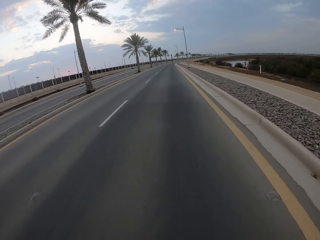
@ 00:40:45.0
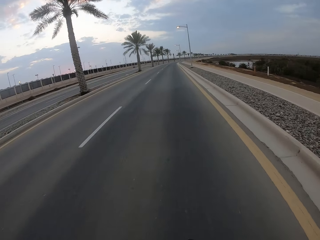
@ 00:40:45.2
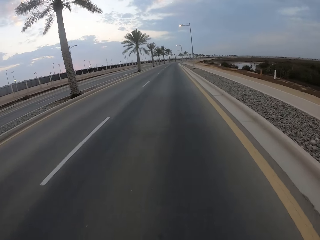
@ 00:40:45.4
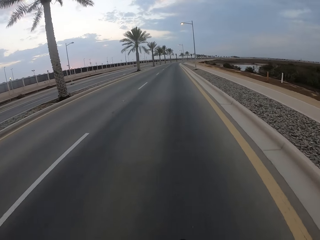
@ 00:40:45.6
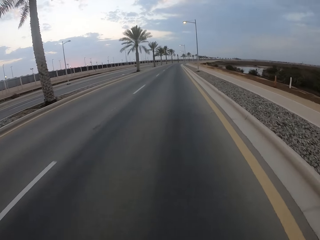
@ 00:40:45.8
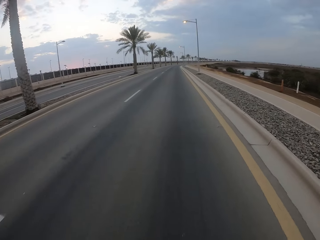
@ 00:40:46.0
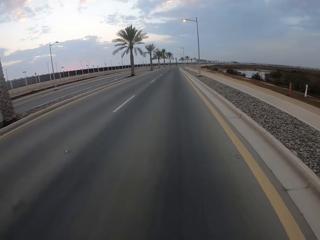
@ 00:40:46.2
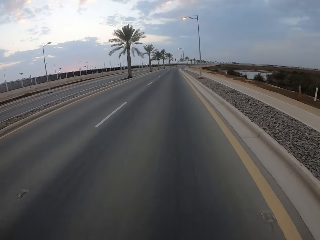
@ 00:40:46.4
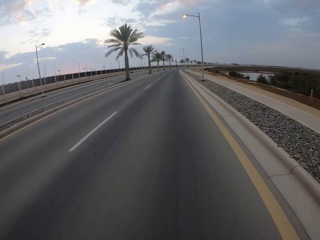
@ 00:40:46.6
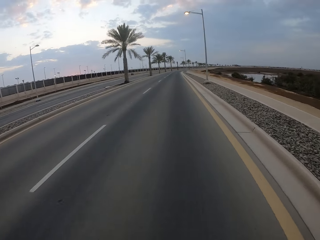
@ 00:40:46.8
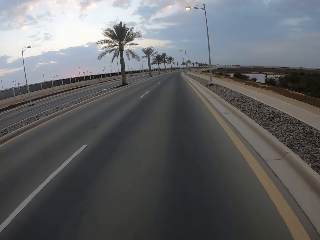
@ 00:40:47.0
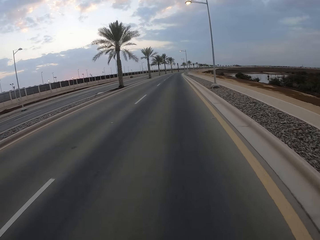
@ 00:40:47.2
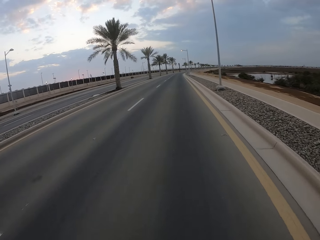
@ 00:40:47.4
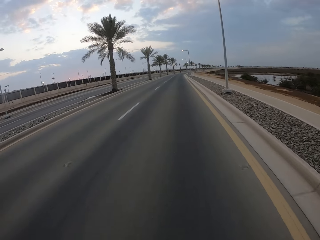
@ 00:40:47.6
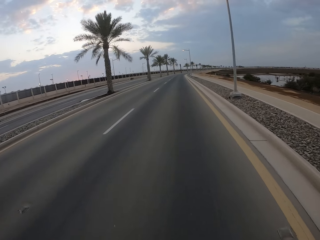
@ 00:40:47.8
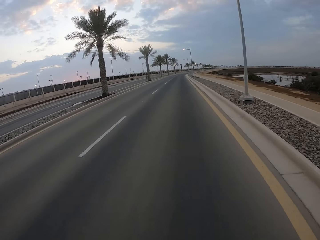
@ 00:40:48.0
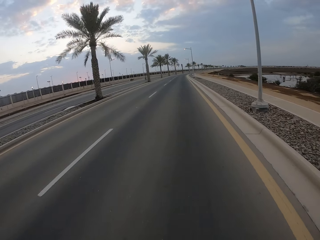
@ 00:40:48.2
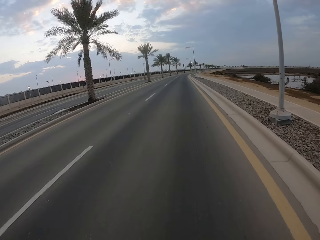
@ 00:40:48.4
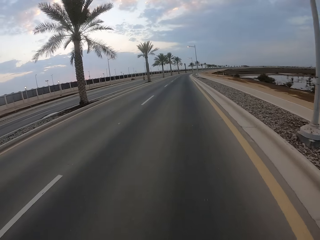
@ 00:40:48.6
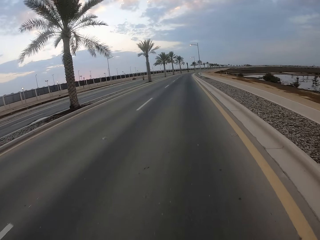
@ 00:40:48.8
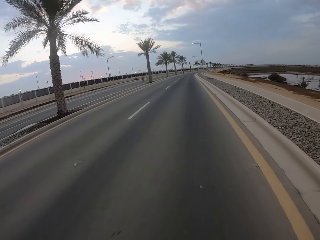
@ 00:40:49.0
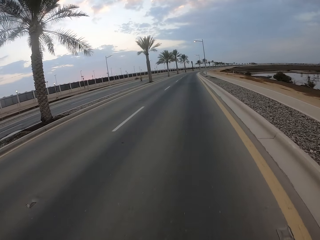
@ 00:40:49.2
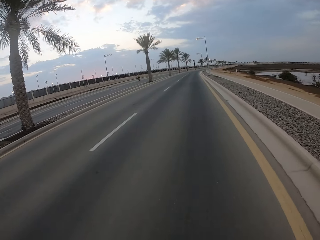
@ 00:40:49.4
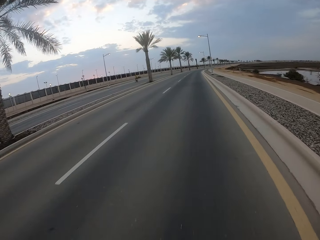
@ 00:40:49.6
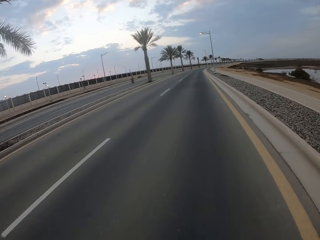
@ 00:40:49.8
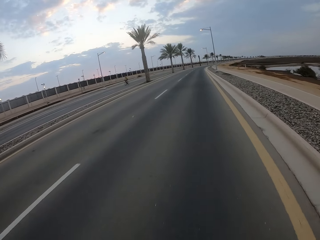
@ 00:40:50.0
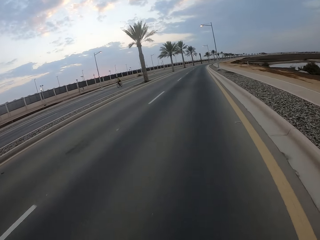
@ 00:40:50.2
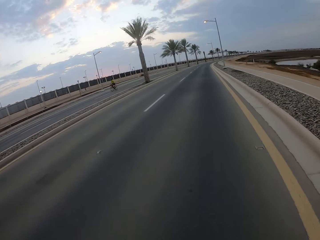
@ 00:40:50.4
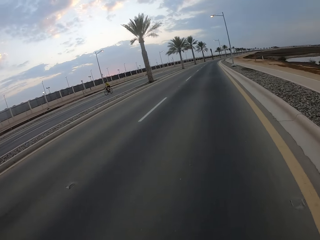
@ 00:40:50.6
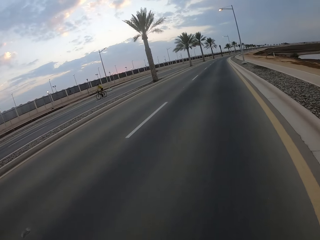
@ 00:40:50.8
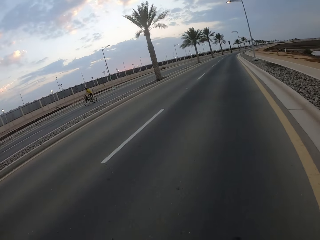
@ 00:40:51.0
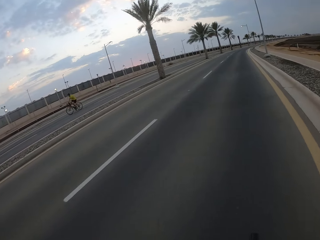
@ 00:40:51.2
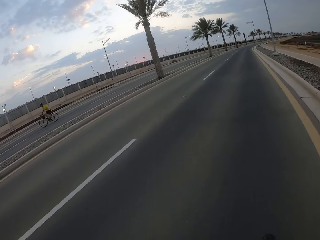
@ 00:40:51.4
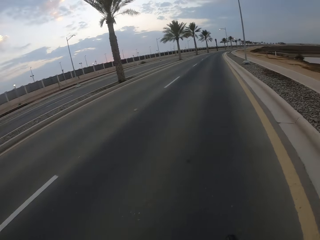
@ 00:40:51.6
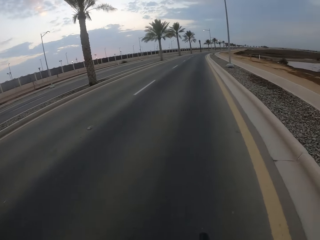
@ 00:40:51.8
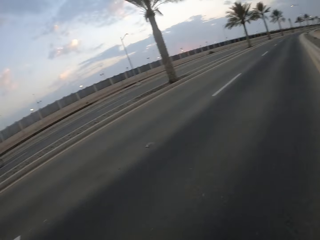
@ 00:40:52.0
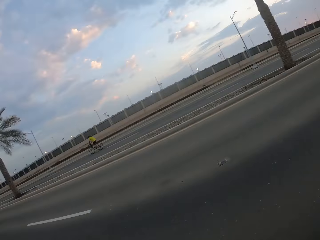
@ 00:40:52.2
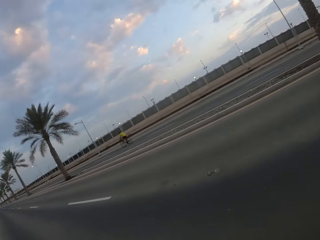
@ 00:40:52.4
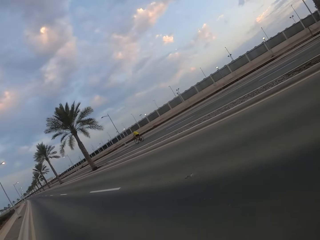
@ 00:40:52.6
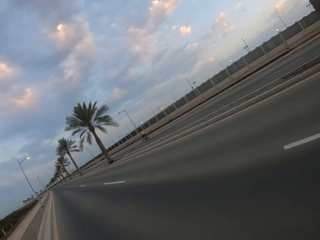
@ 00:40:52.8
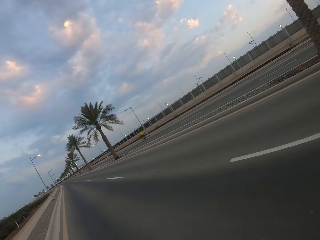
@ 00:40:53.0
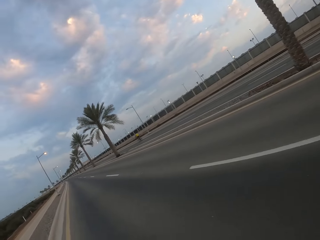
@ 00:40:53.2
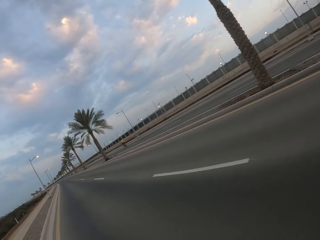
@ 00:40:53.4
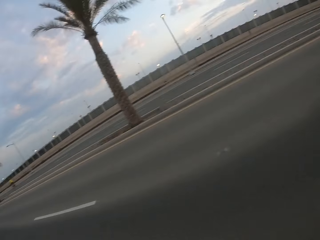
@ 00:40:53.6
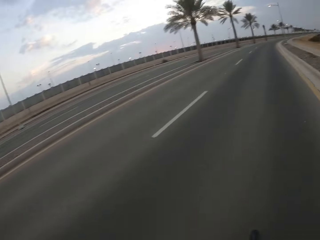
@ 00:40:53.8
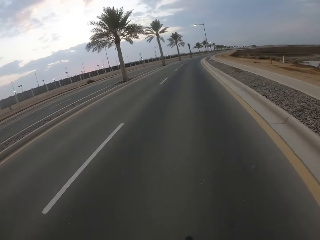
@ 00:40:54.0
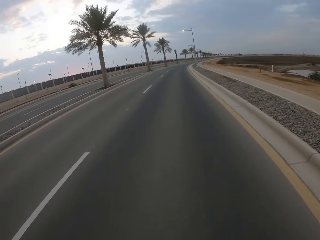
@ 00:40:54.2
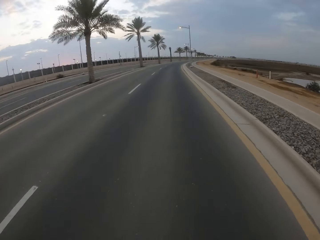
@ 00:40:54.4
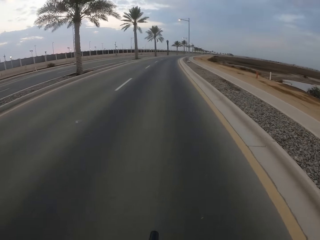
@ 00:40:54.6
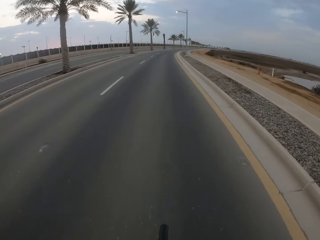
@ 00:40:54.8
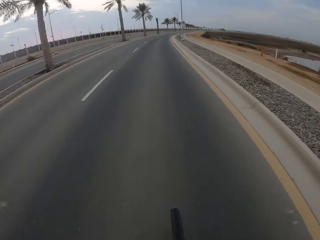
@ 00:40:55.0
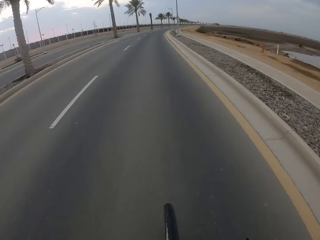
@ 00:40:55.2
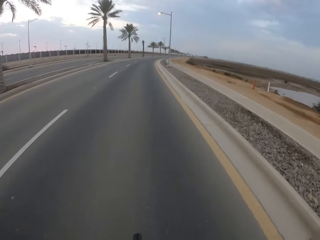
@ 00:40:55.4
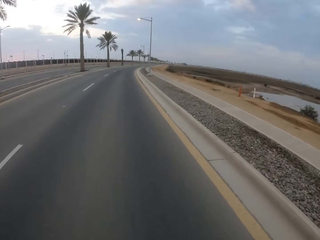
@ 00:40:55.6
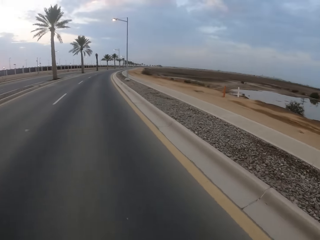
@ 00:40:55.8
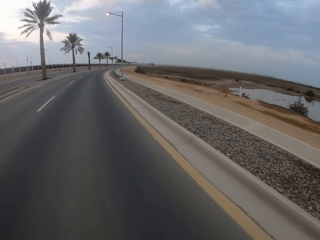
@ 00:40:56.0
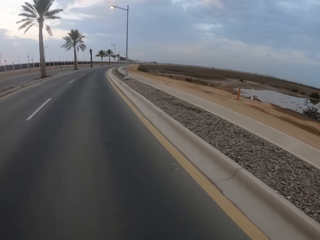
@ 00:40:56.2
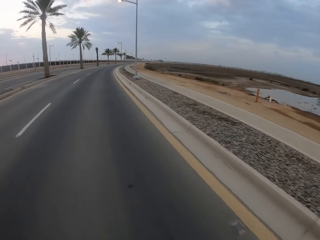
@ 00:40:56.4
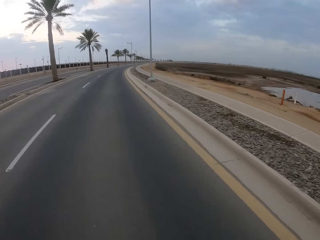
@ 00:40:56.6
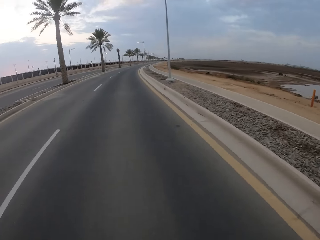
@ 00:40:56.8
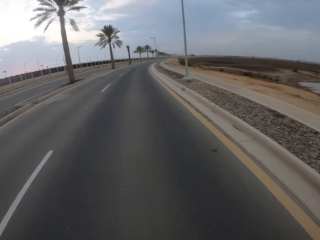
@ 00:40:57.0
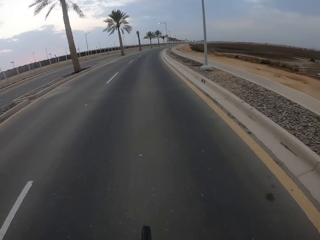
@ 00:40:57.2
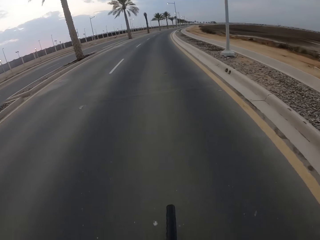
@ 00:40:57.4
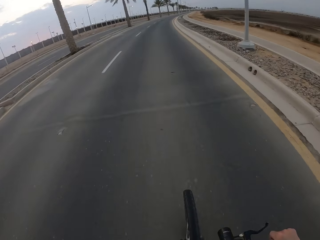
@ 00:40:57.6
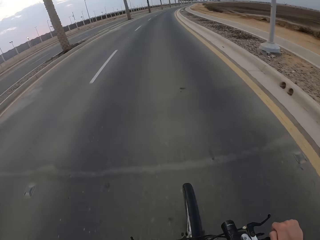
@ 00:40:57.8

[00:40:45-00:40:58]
The camera wearer looks back. They cycle on the road.

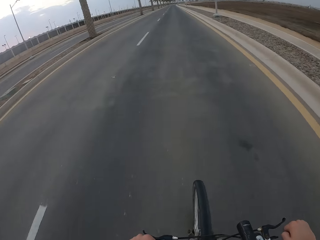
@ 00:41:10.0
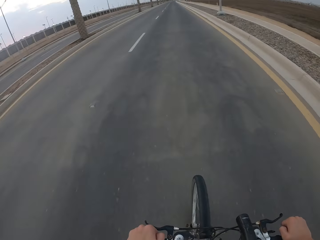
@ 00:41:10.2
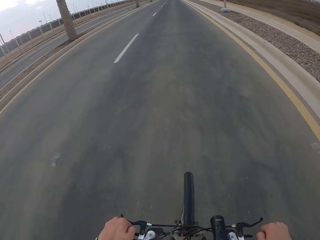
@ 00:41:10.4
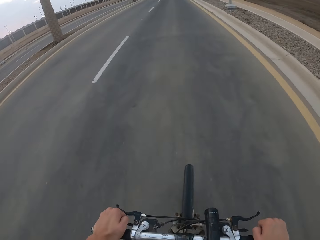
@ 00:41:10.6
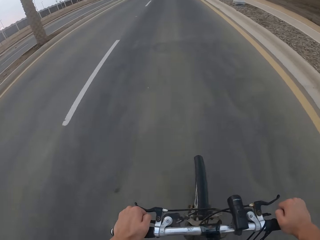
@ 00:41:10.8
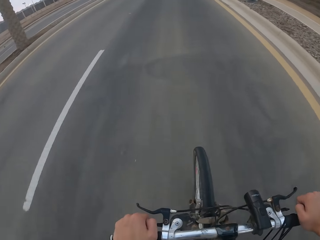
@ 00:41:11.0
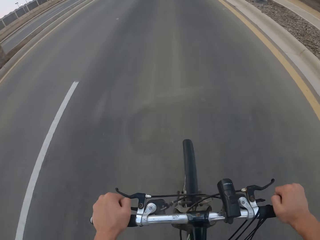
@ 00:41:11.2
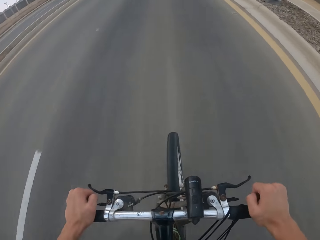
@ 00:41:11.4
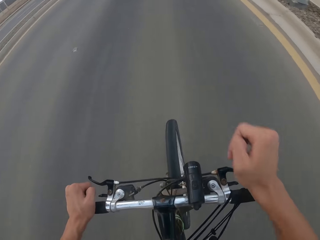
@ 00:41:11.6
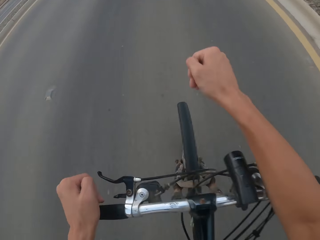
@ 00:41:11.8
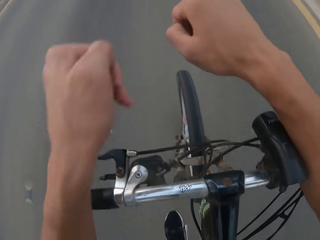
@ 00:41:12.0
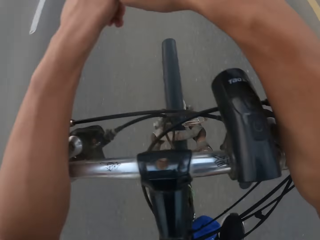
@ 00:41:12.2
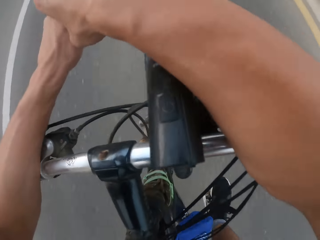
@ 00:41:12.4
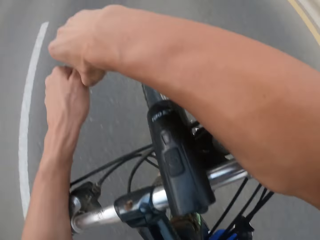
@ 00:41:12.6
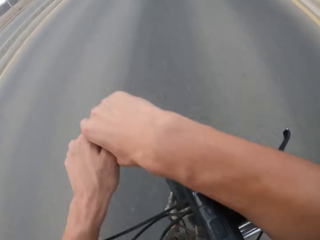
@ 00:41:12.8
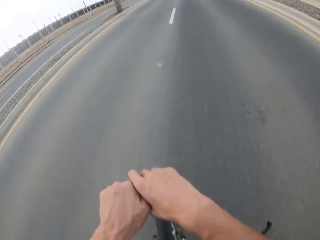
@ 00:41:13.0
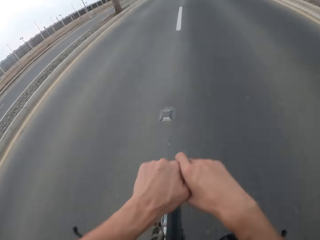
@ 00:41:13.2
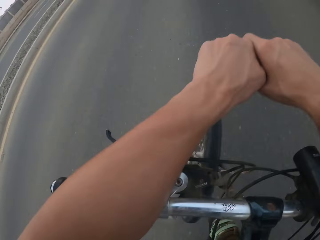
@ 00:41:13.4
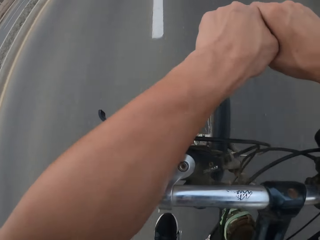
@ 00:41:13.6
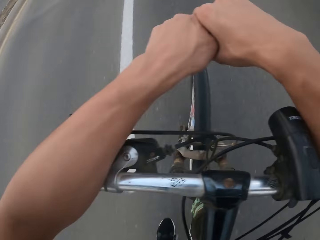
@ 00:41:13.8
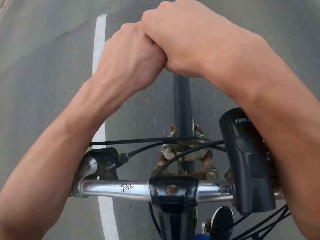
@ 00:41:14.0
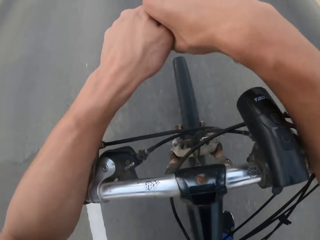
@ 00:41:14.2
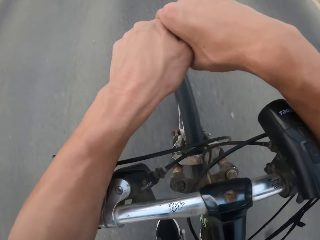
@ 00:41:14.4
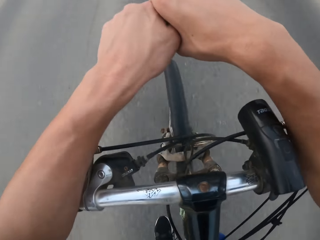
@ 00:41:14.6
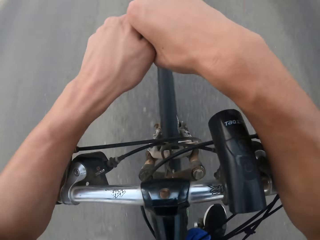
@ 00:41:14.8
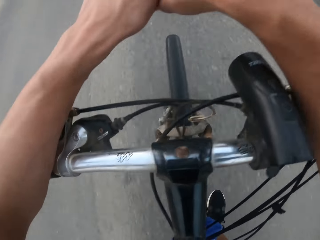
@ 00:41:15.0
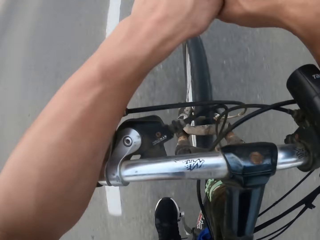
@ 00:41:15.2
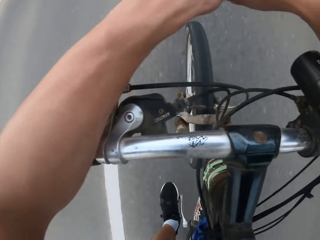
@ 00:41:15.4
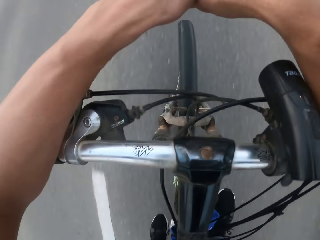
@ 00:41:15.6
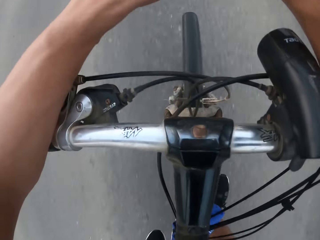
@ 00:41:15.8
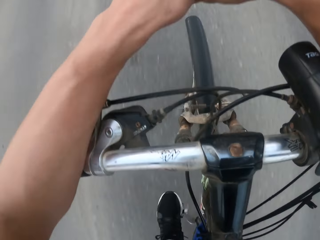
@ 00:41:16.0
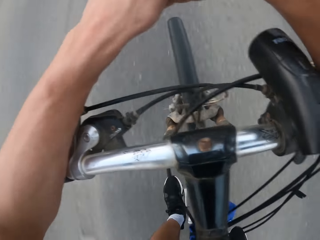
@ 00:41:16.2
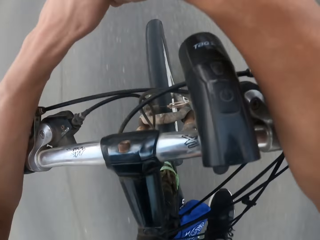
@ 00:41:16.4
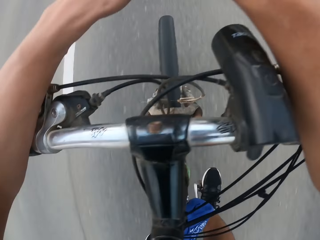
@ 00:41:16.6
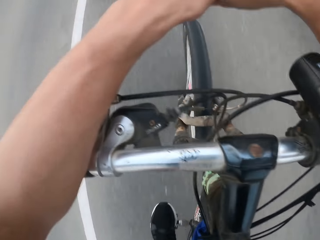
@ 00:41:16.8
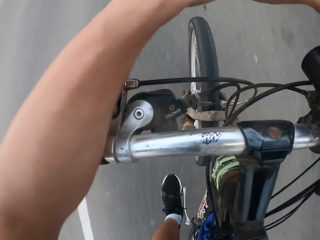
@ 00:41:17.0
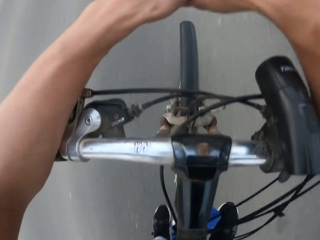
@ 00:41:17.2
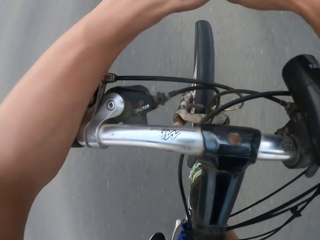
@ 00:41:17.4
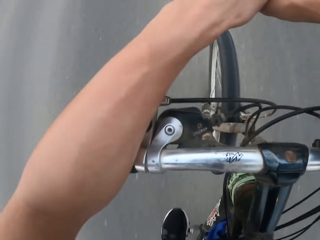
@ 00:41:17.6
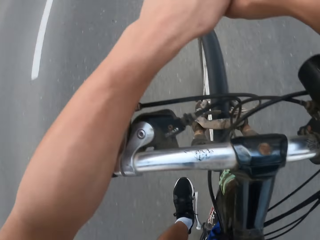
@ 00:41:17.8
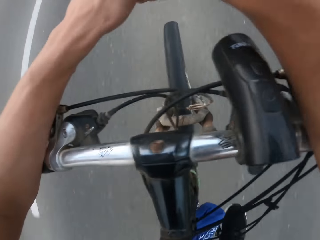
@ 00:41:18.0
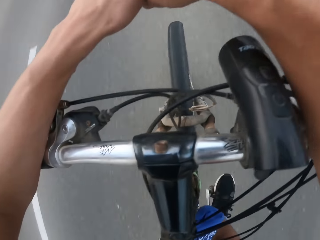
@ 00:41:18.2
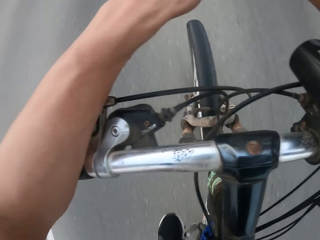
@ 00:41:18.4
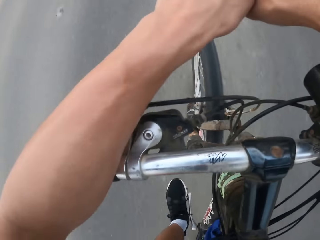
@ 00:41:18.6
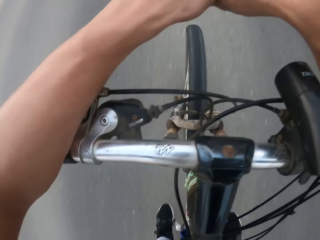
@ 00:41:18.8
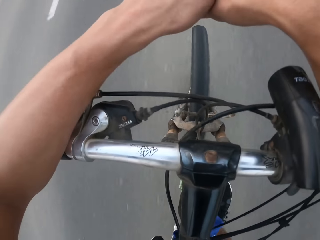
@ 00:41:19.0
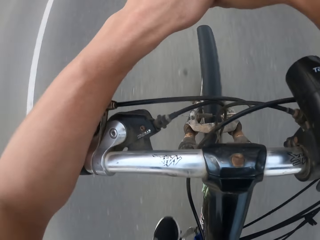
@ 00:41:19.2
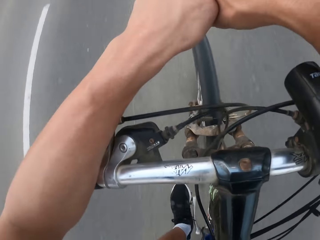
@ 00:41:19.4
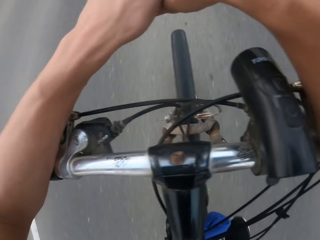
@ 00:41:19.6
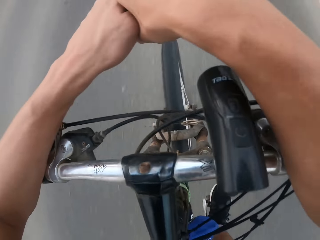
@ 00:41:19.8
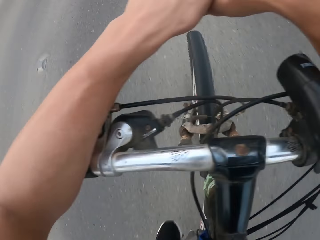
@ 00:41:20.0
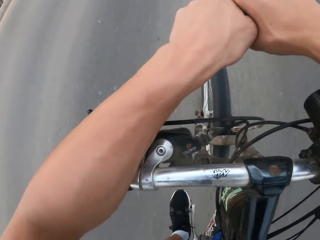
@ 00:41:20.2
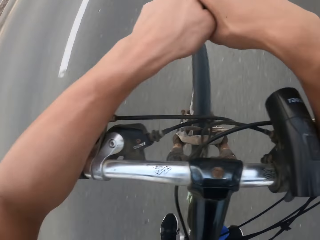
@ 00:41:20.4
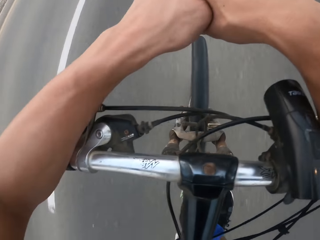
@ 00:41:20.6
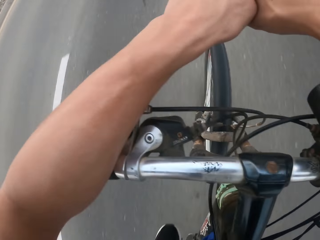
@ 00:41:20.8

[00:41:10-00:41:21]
The camera wearer places his hands on top of the handle. He leans on the bike and pedals.
